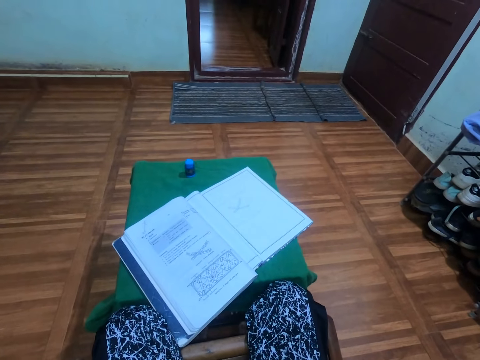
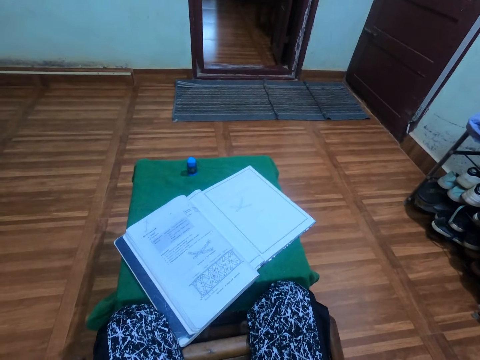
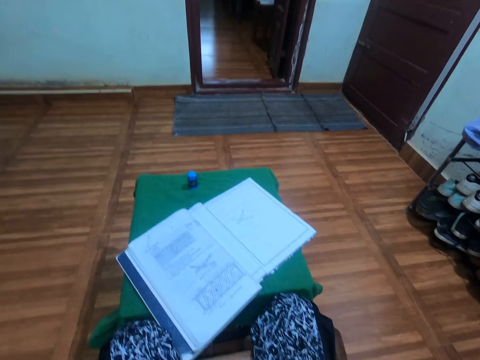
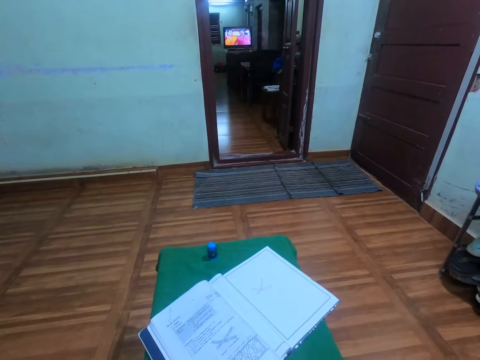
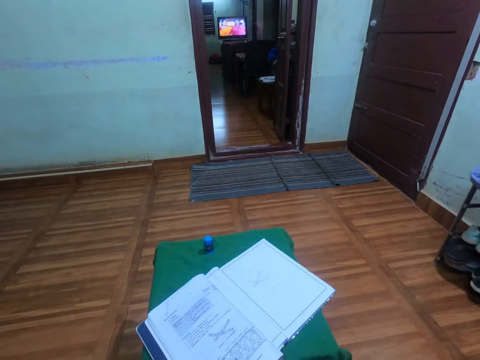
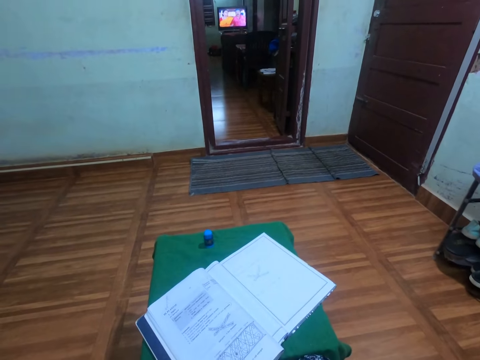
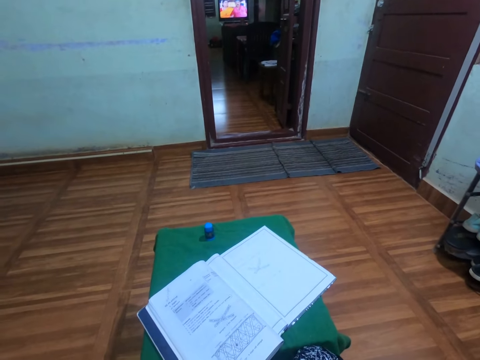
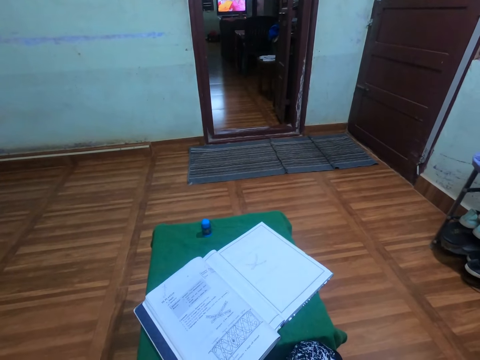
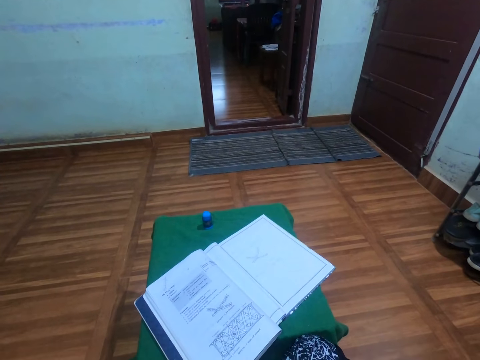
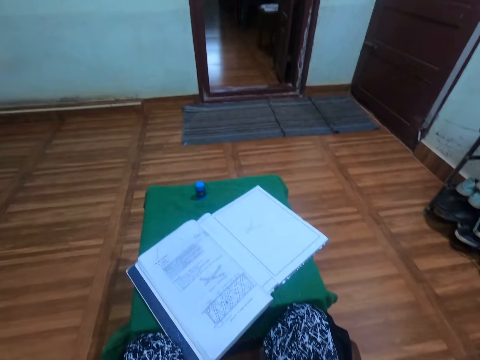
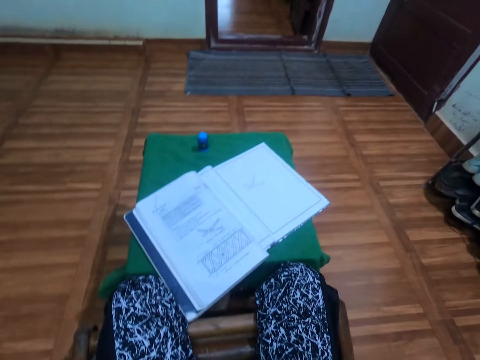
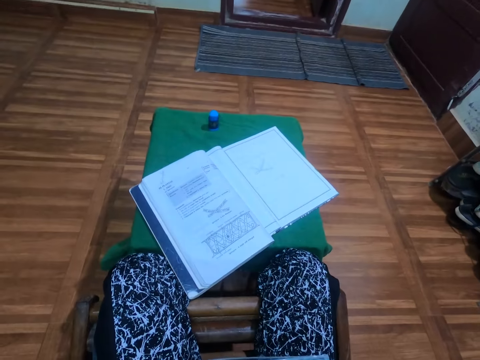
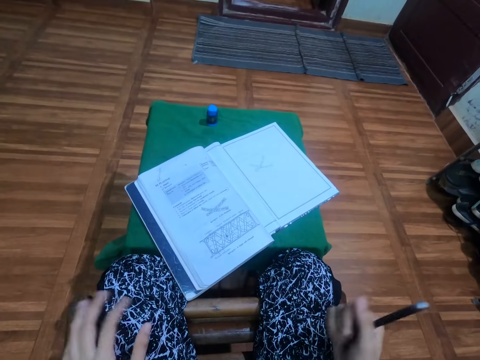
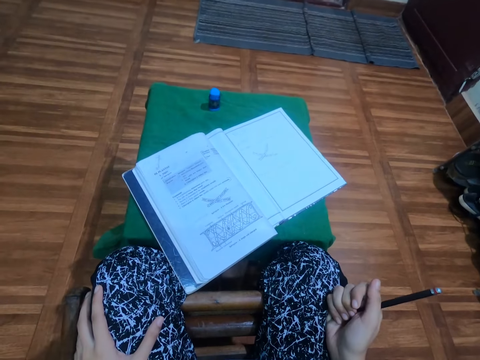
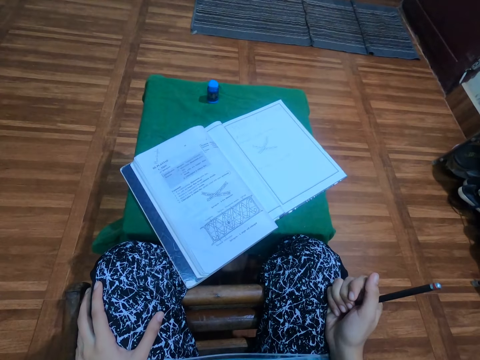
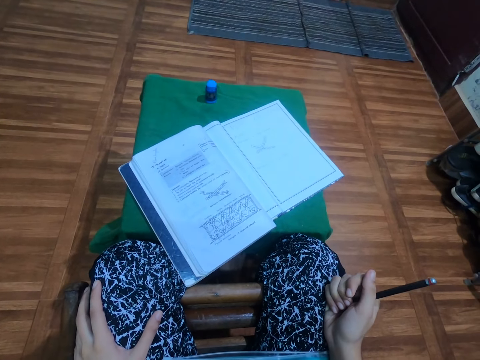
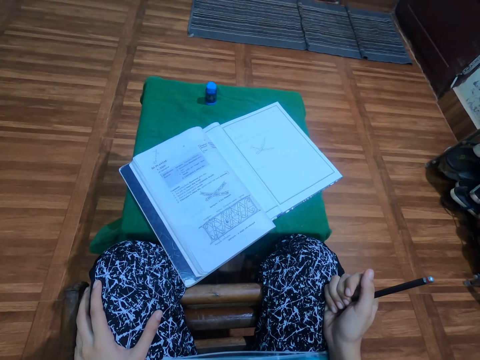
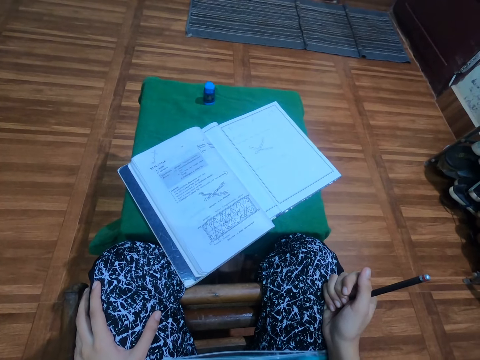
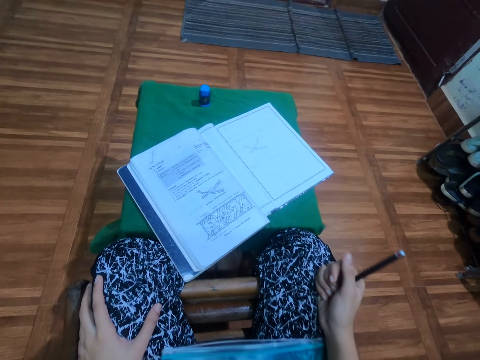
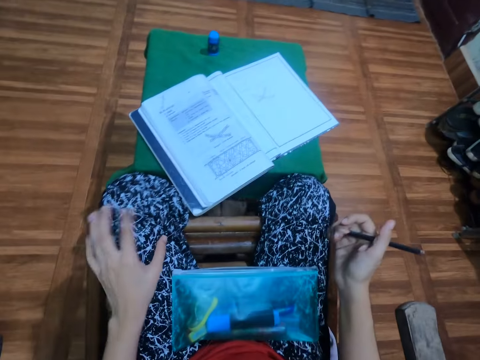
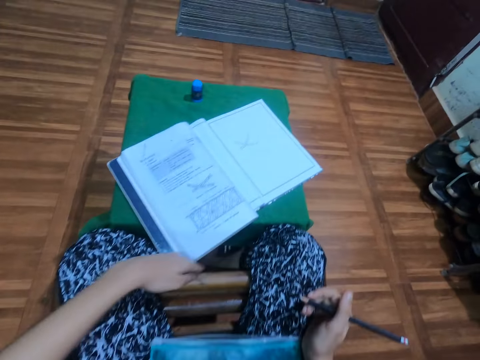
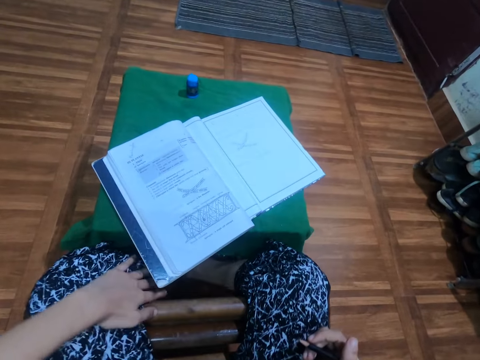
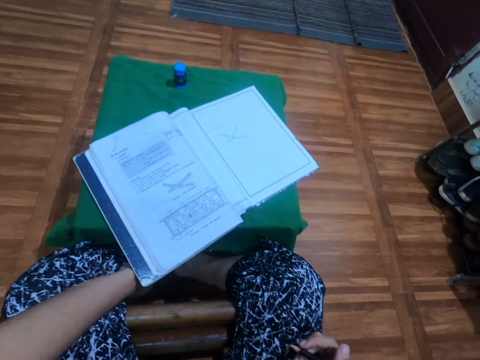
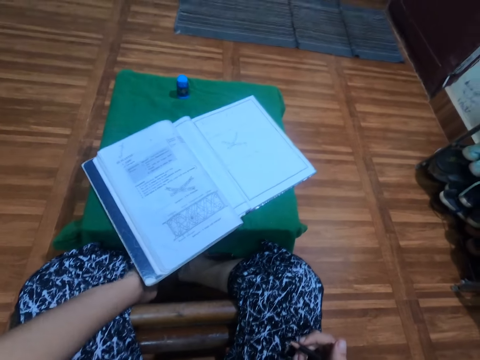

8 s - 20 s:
The camera wearer stares at the book. She touches her thigh. She adjusts the table with both legs.

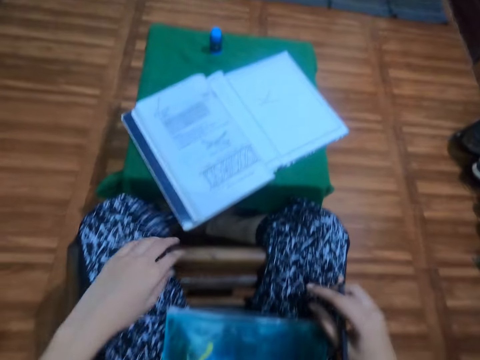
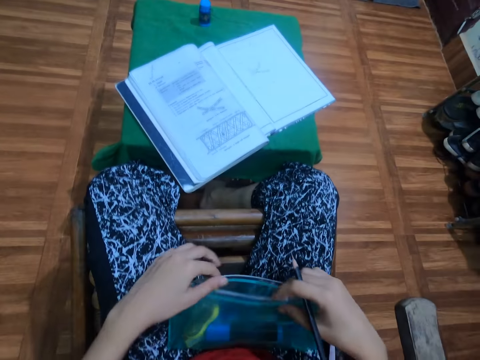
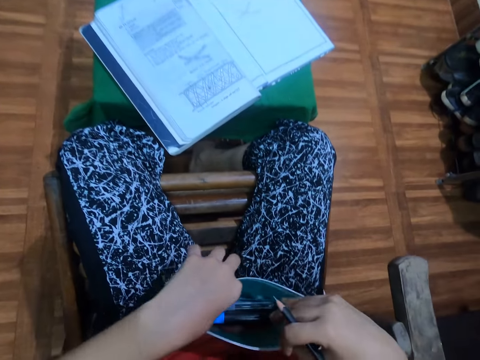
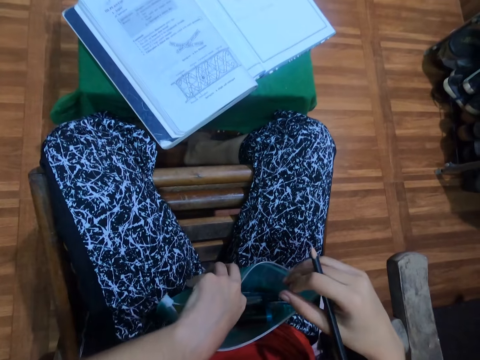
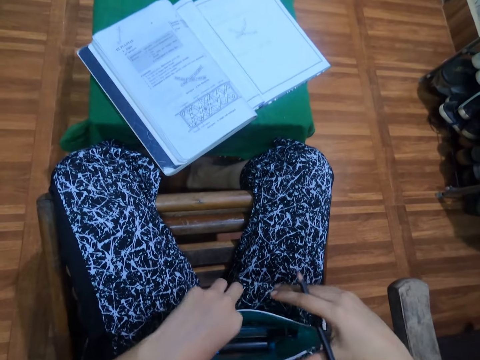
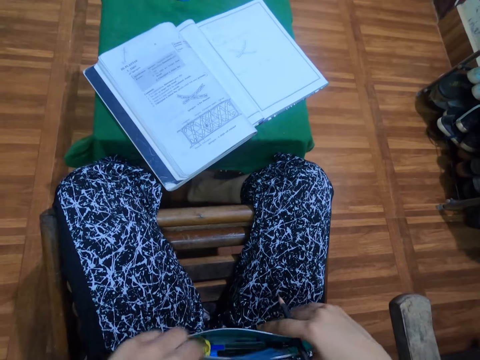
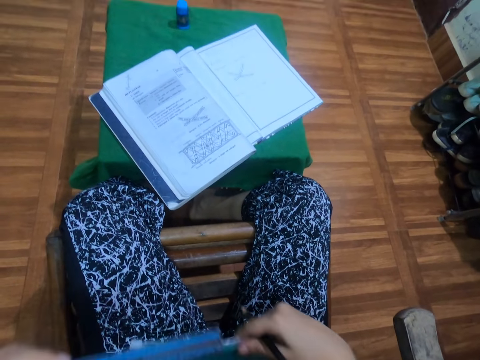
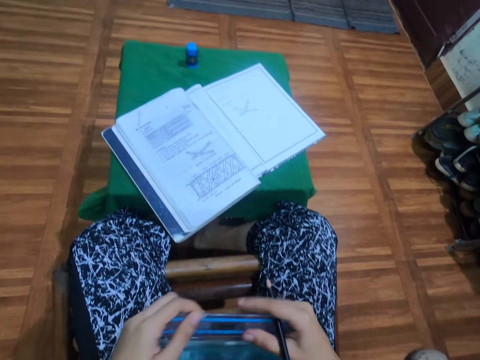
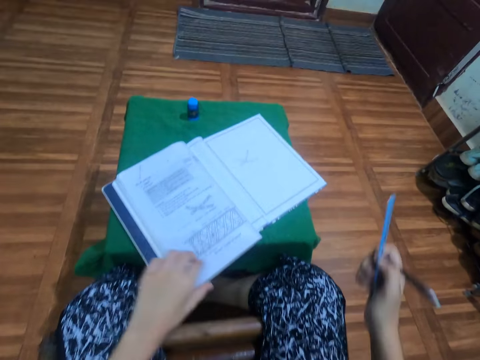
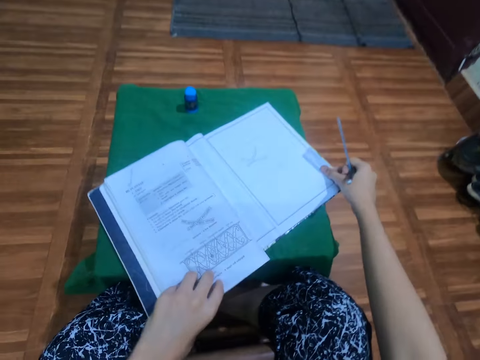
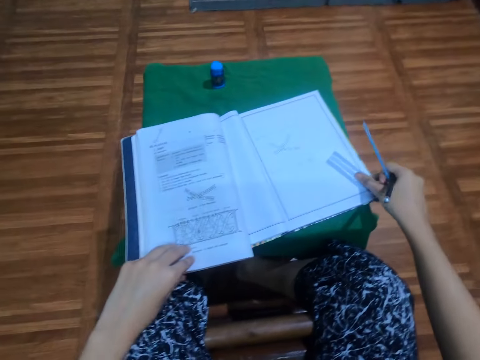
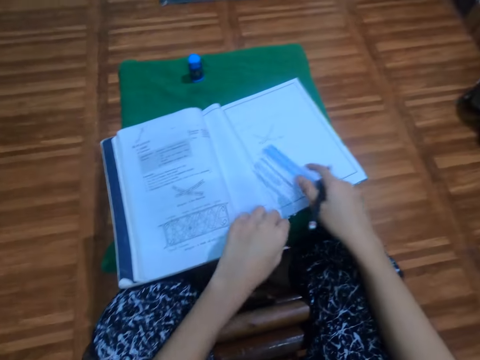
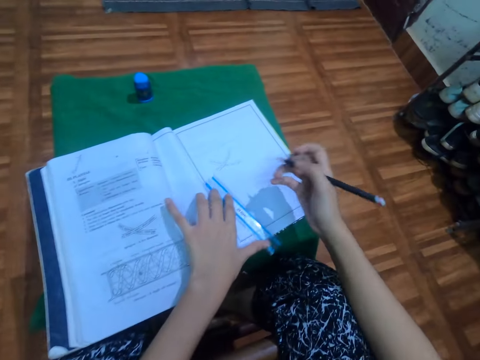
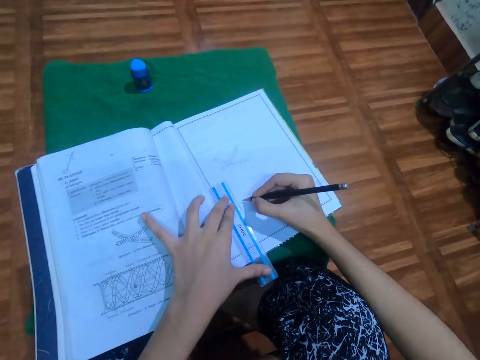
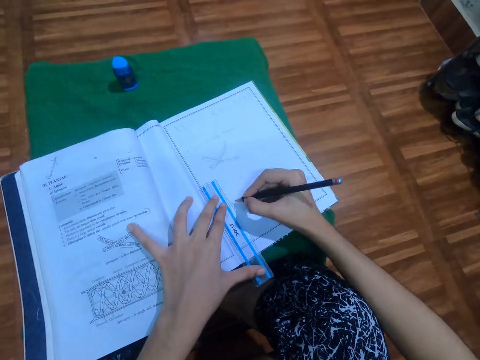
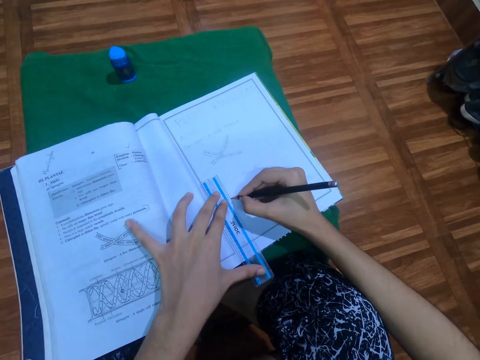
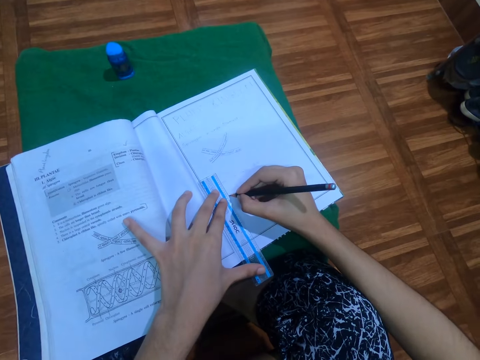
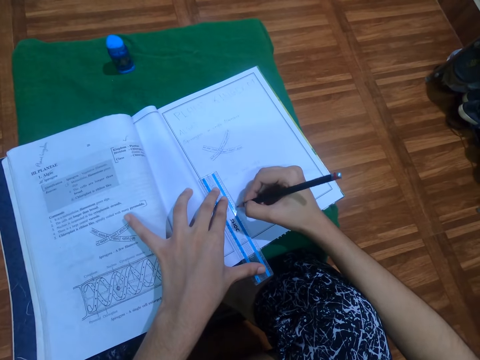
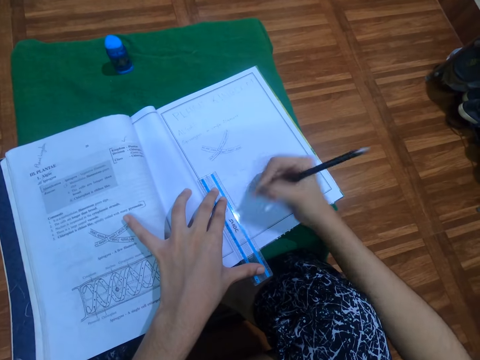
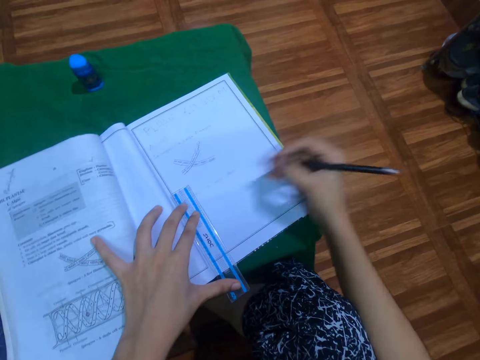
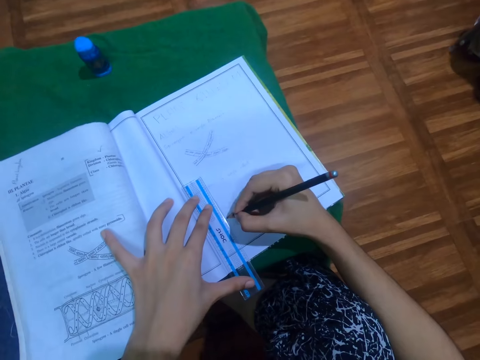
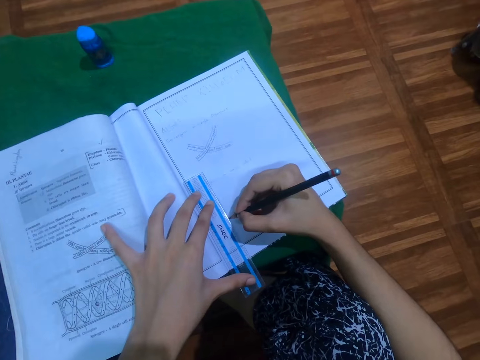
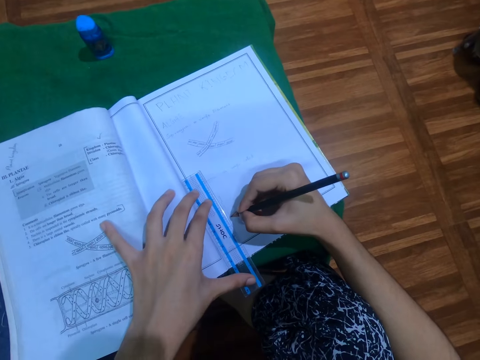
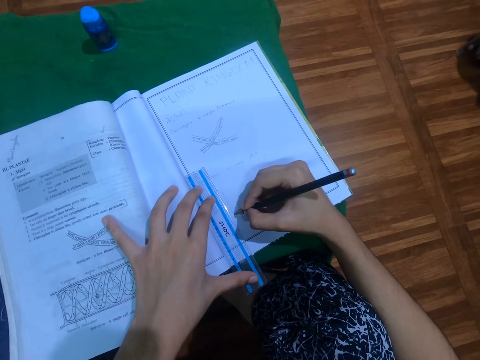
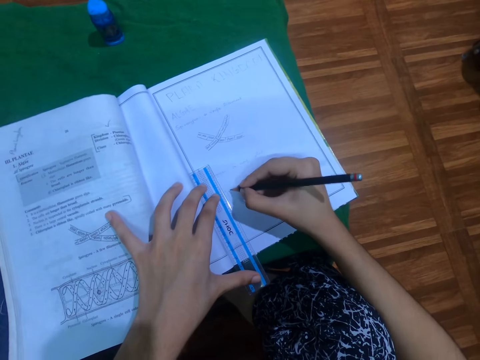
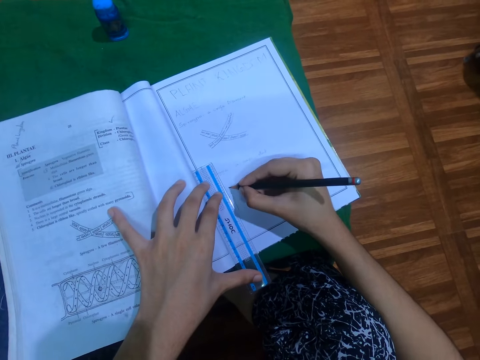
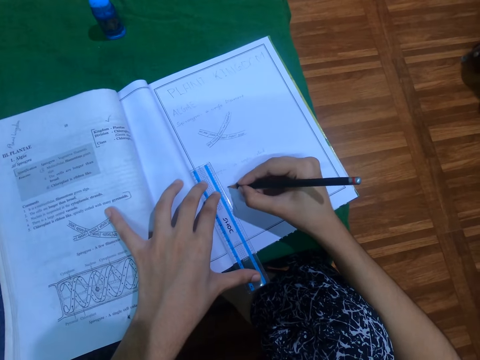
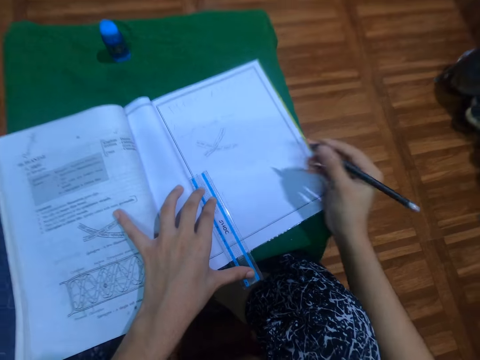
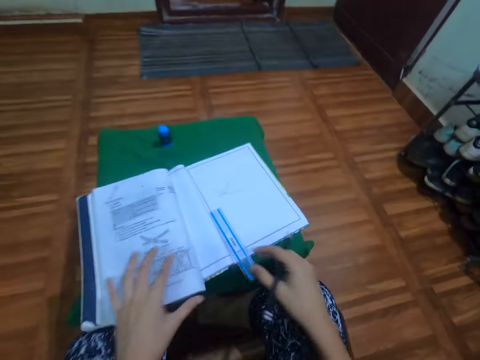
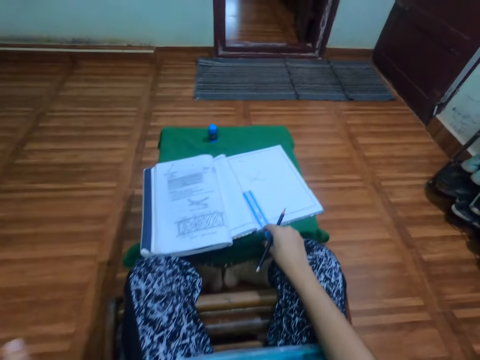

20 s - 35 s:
The camera wearer touches her legs. She opens a purse on her lap with both hands and takes a ruler from the purse with her left hand. She moves the ruler from her left hand to her right hand. She adjusts the books on the table with both hands. She touches the book. She drops the ruler on the book with her right hand. She places her left hand on the ruler. She draws on the book with the black pencil in her right hand. She draws on the book again. She removes her left hand from the ruler on the book. She takes the ruler from the book with her right hand.
